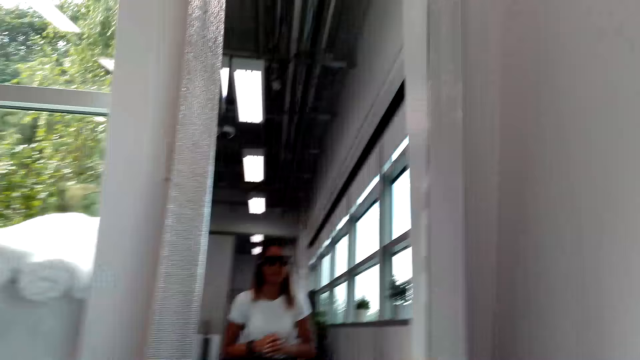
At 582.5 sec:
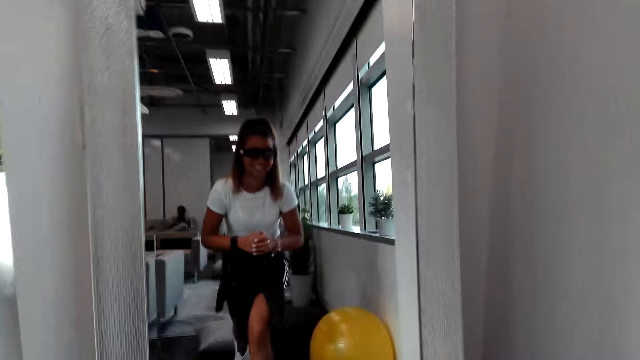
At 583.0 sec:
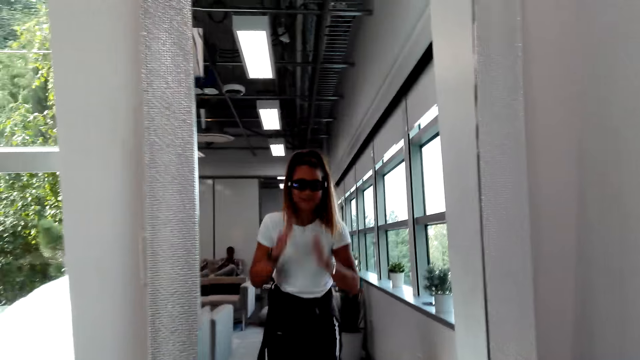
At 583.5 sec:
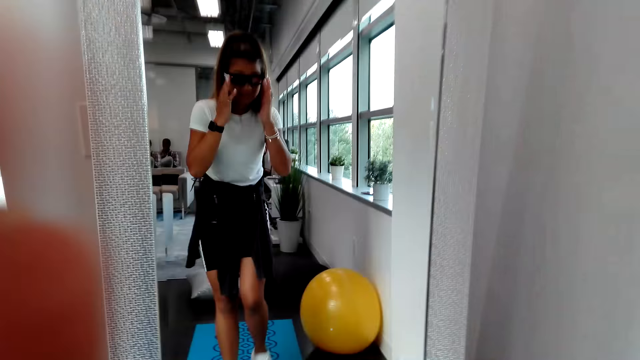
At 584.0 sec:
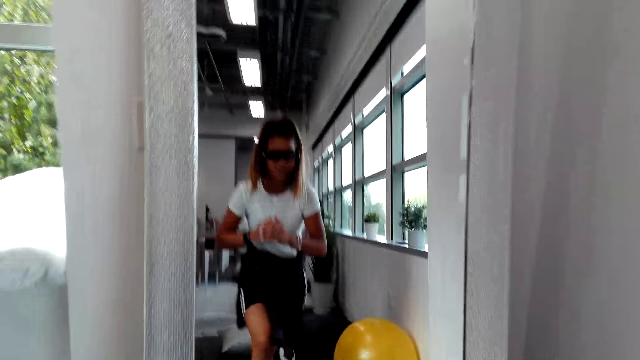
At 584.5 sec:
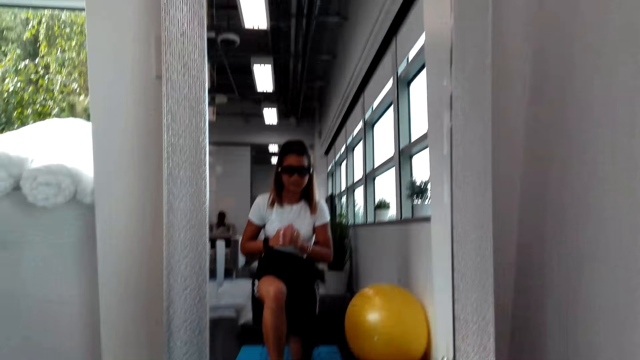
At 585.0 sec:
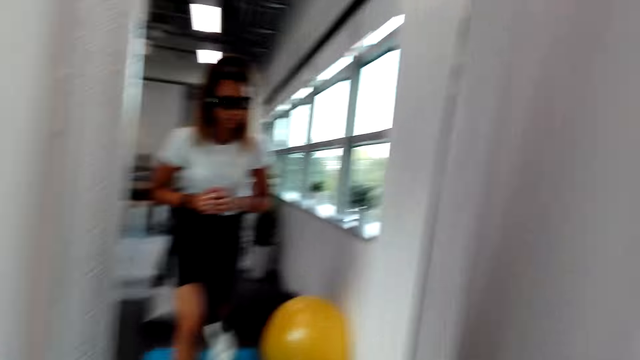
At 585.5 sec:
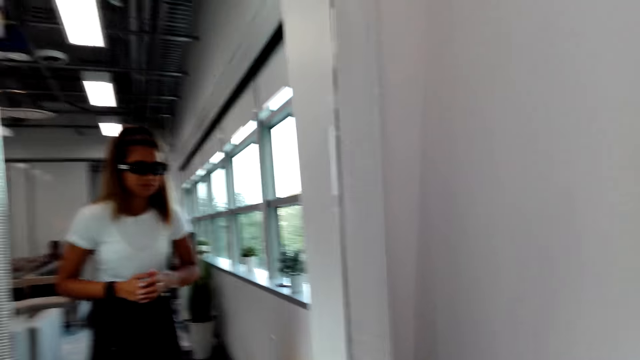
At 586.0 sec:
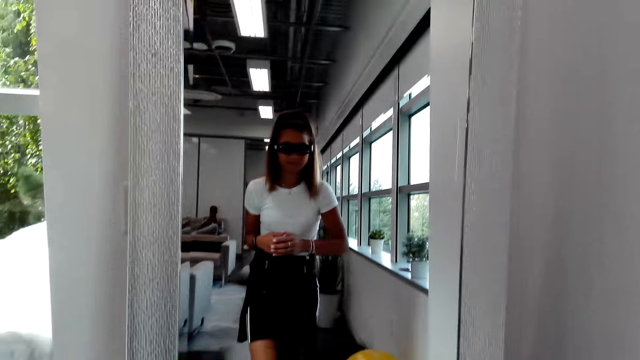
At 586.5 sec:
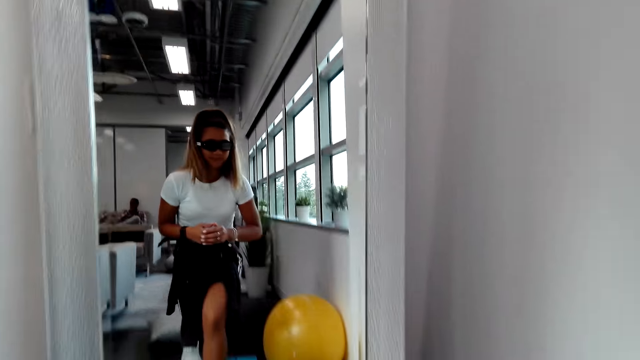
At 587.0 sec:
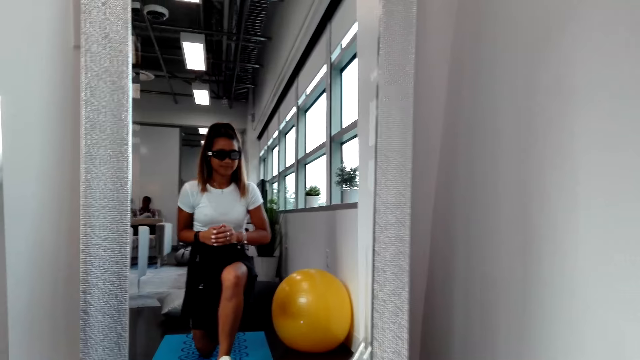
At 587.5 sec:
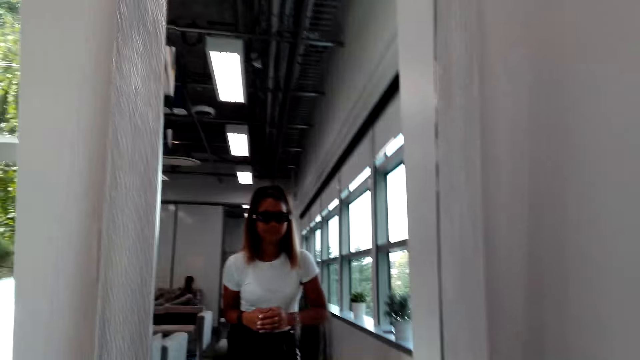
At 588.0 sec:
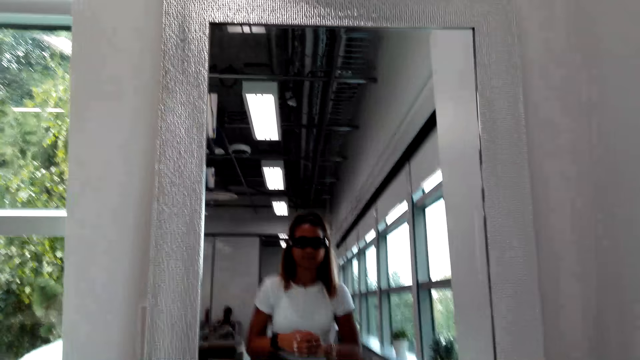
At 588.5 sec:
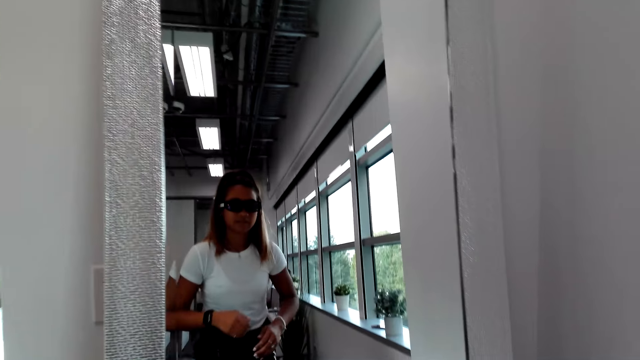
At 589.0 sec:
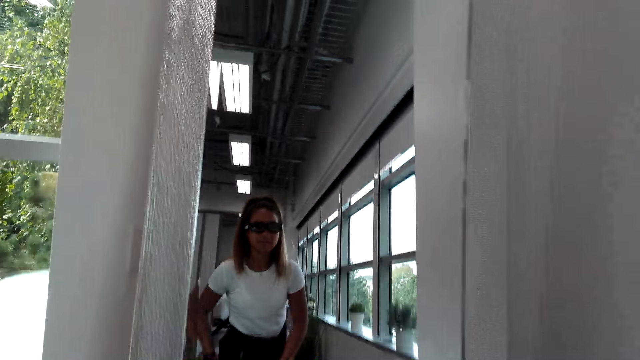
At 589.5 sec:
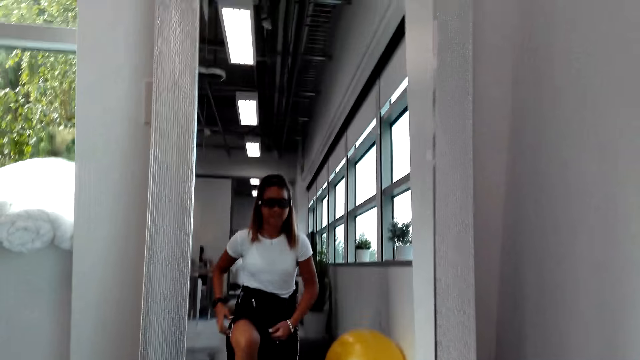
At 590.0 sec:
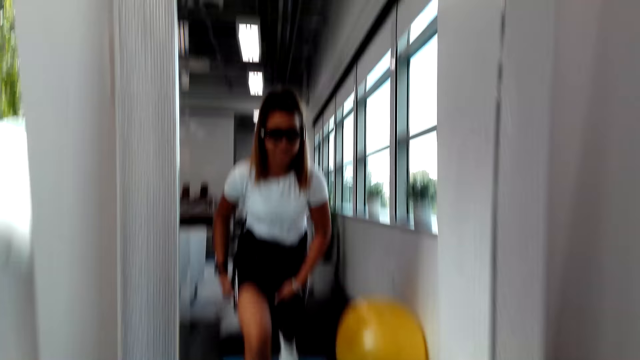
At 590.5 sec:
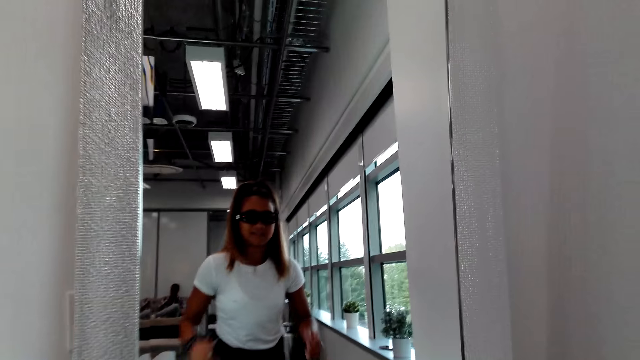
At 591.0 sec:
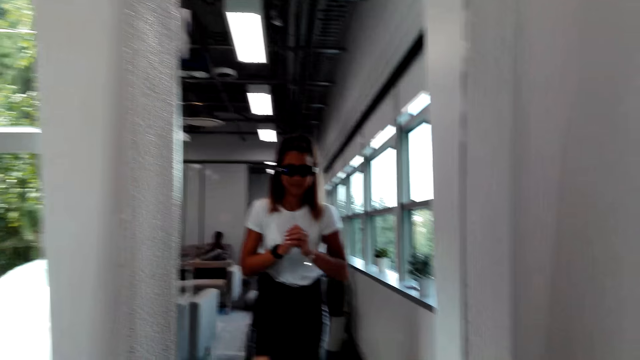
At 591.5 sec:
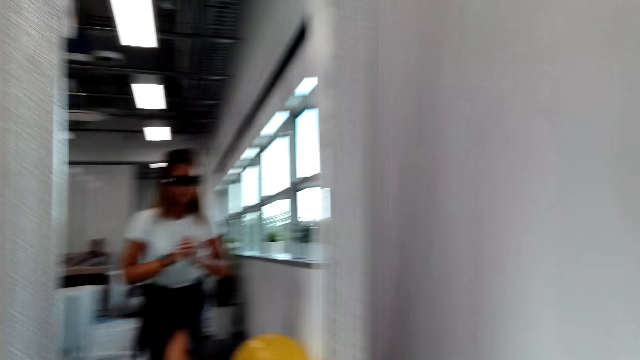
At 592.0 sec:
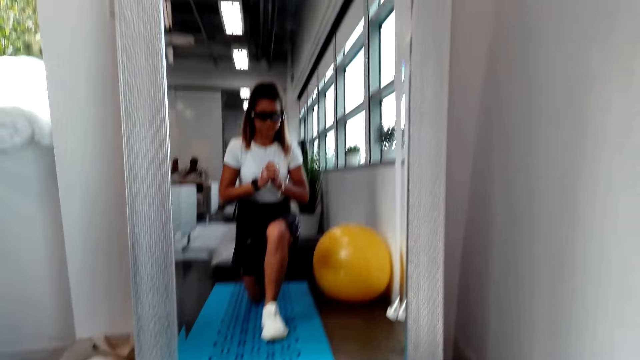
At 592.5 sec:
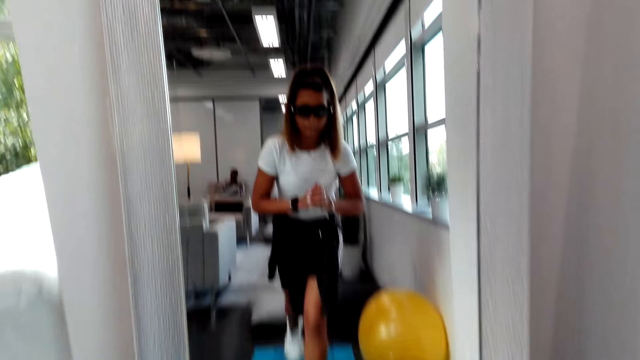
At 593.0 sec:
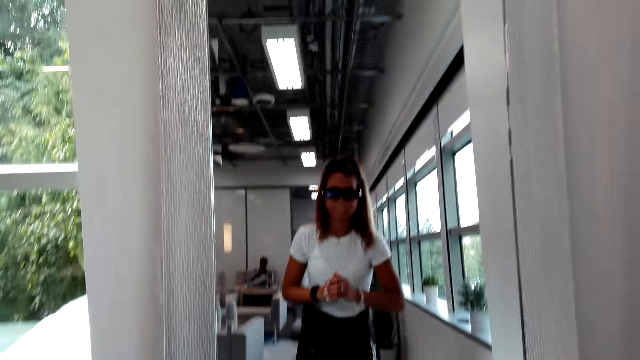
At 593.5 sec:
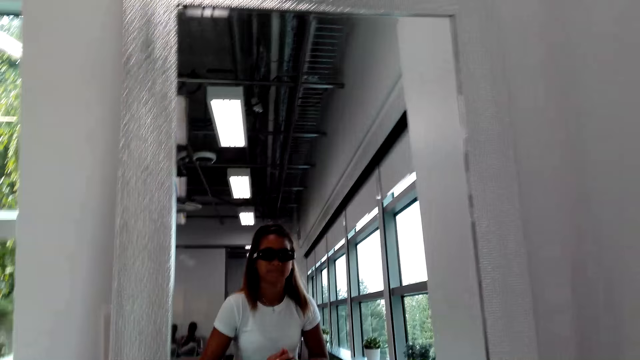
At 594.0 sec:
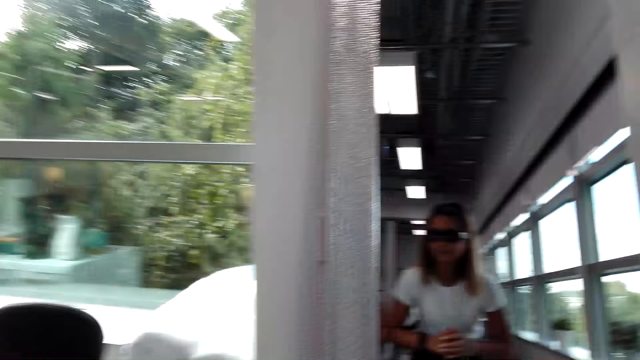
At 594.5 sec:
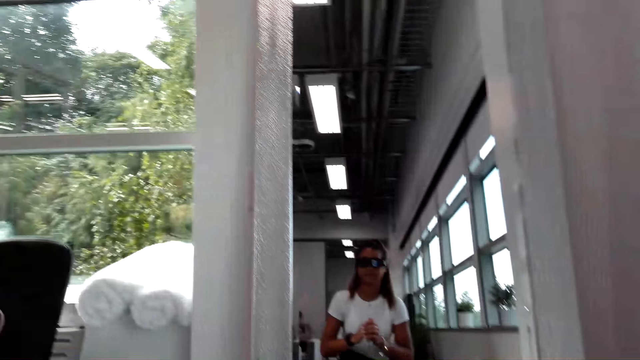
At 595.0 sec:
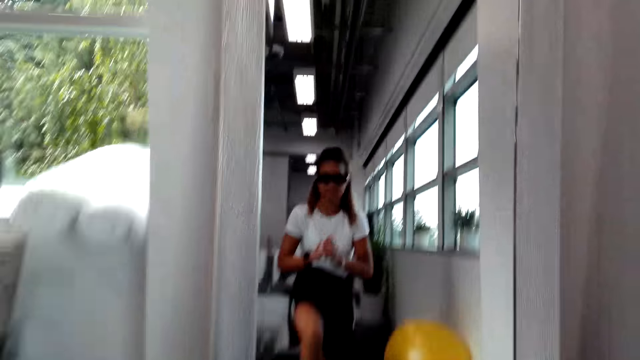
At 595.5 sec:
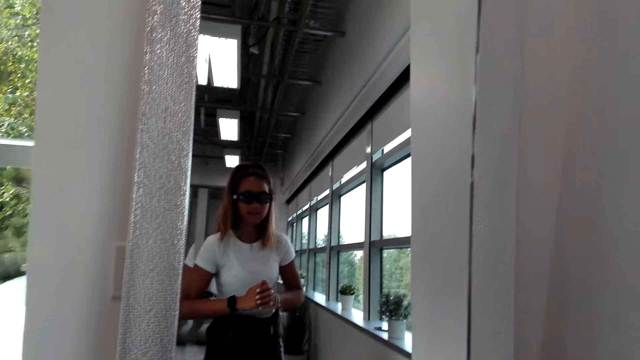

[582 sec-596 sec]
The camera wearer touches her sunglasses. She moves her hand. A woman stretches the legs. The camera wearer works out in a room. The woman holds the hands together.

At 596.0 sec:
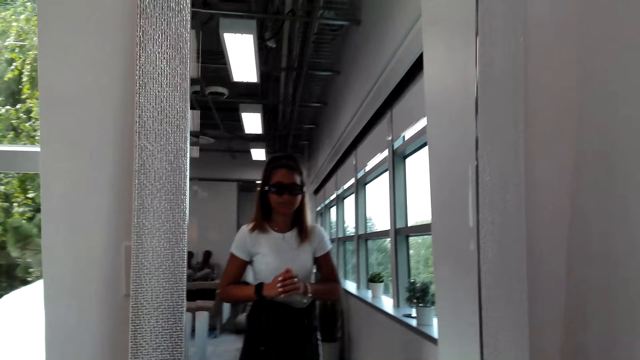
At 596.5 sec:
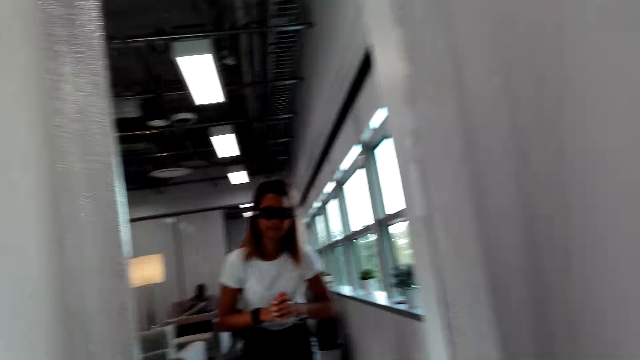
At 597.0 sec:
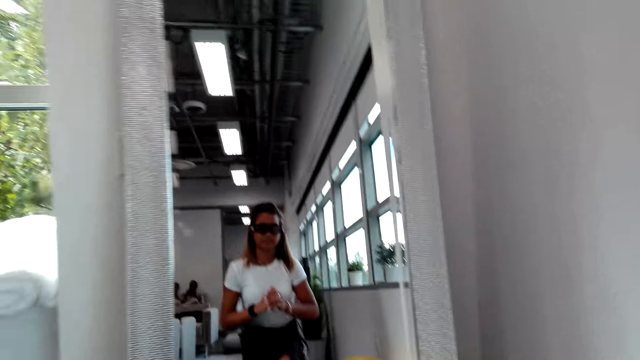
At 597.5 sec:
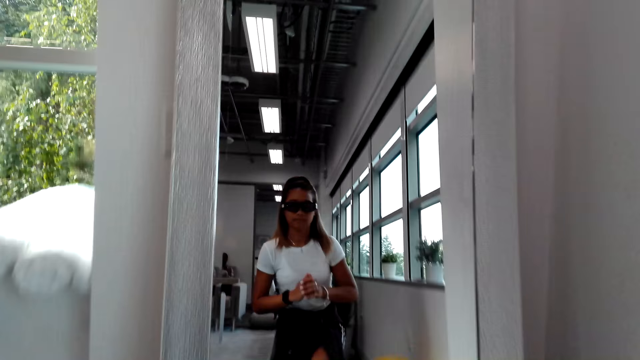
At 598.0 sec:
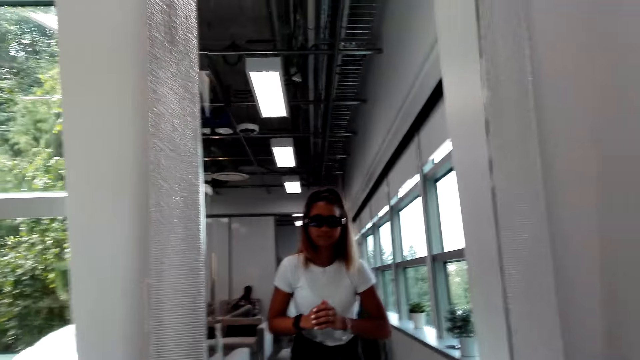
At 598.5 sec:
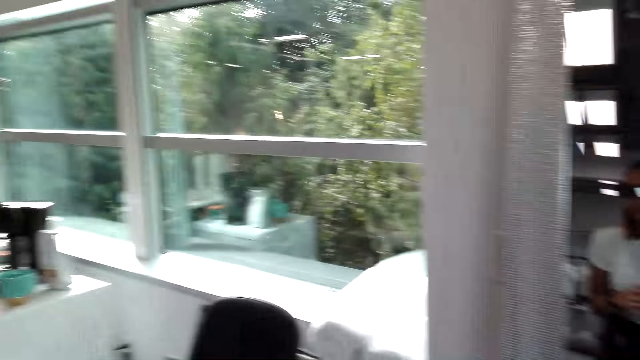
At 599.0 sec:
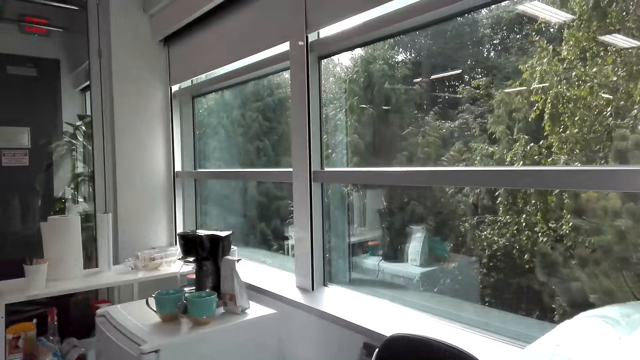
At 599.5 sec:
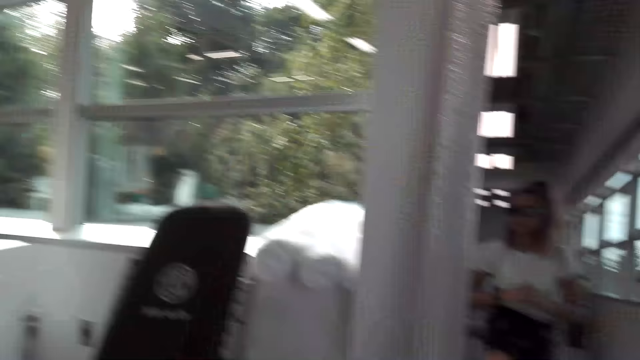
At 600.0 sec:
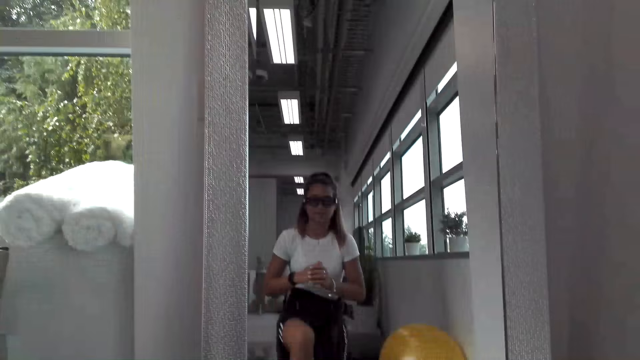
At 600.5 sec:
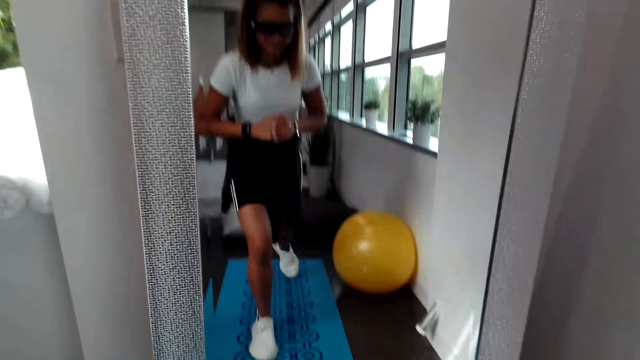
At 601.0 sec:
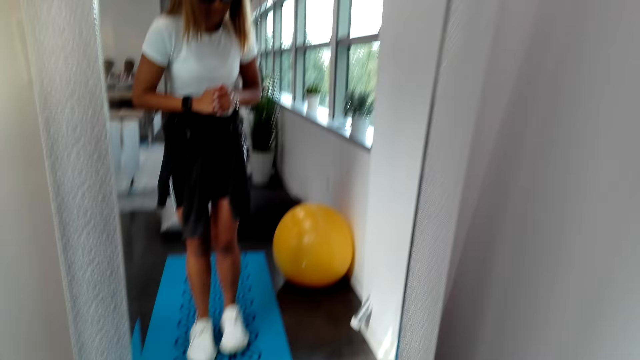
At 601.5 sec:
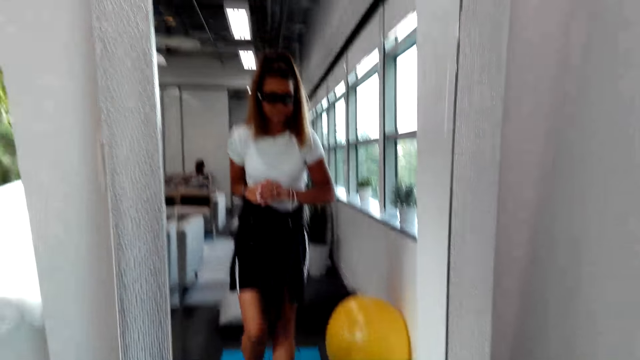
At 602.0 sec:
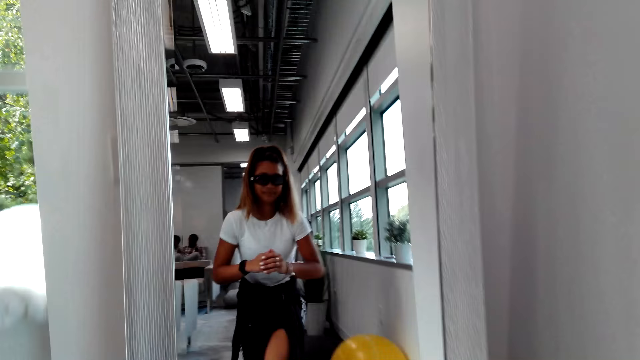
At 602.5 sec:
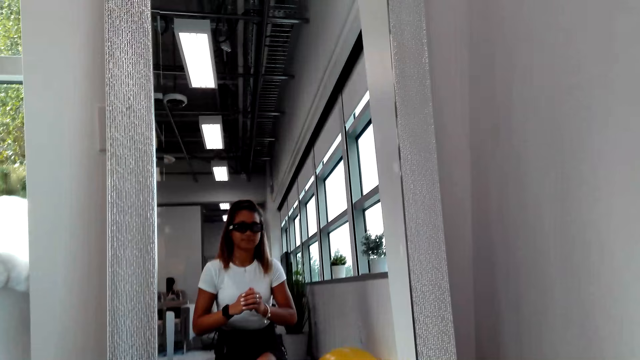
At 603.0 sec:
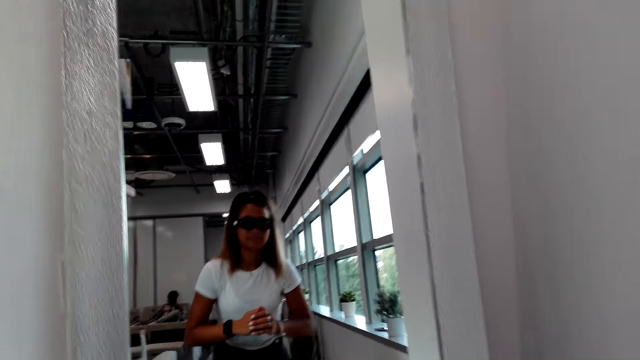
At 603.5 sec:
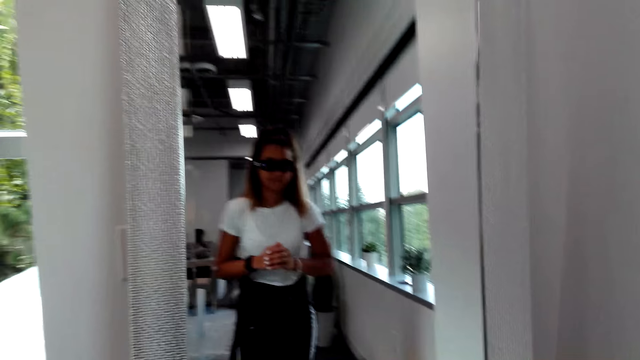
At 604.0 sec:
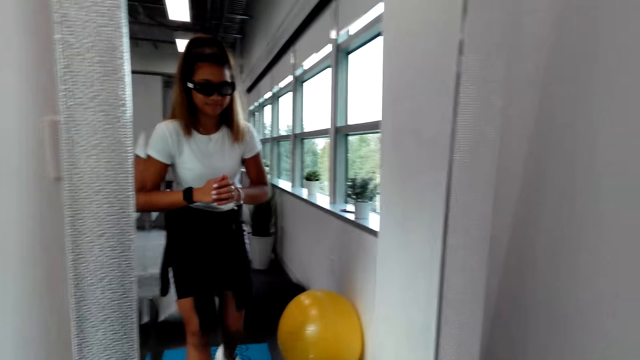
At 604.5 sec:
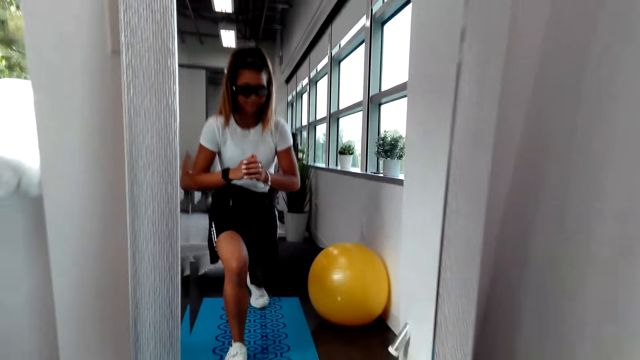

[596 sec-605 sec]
The camera wearer stares around in the room. They work out in the room.
